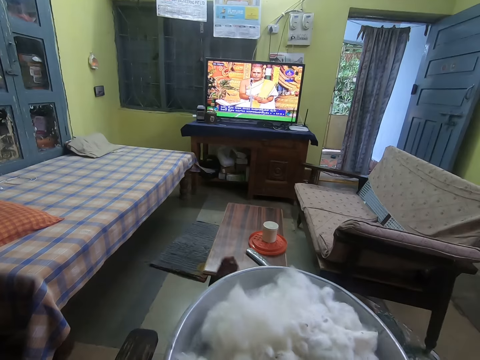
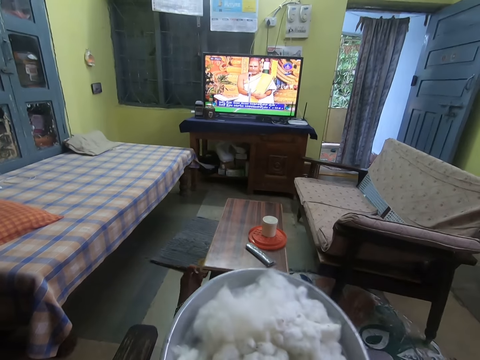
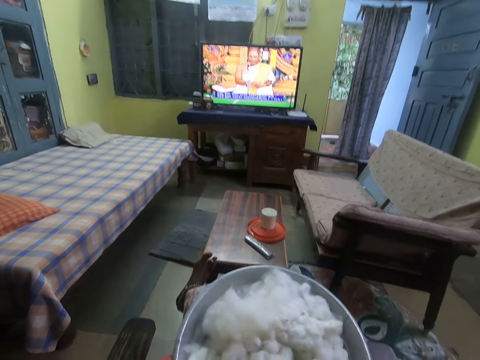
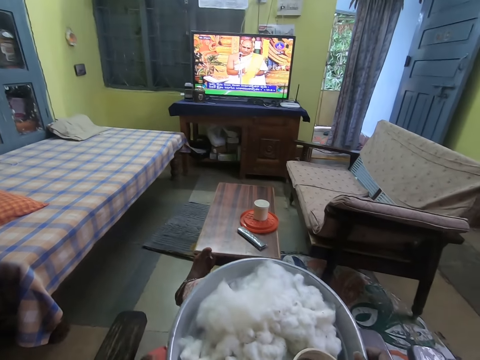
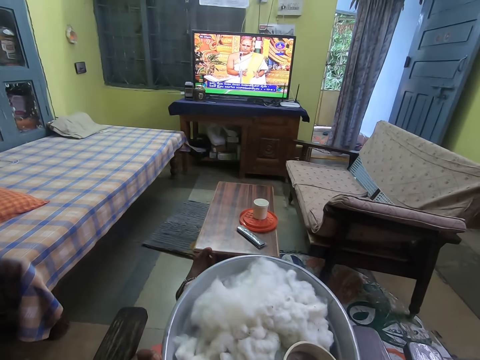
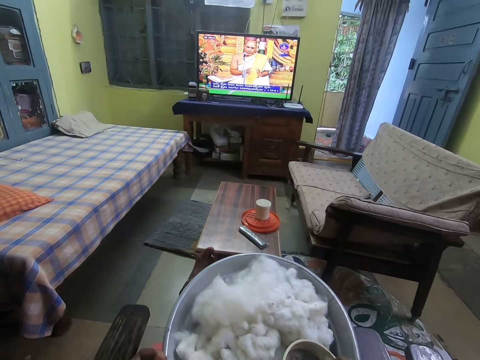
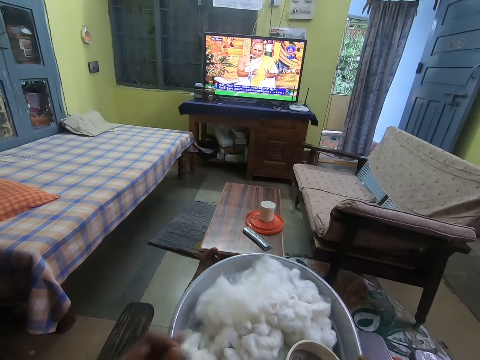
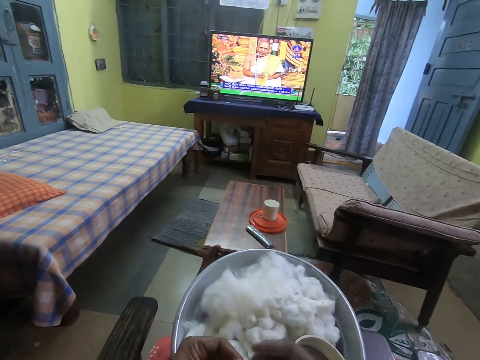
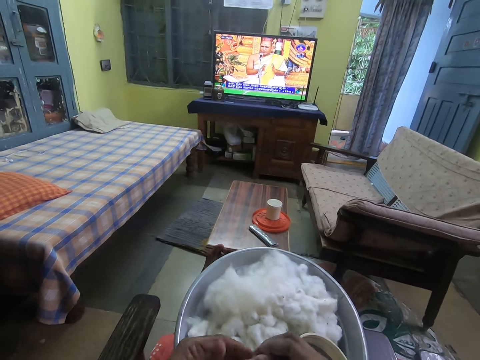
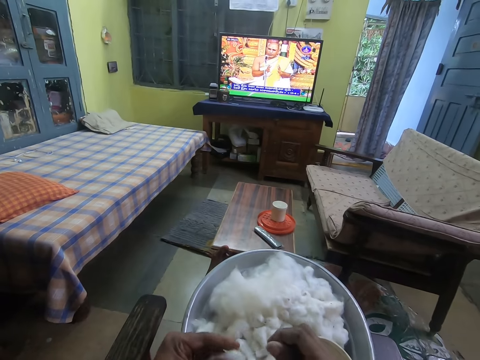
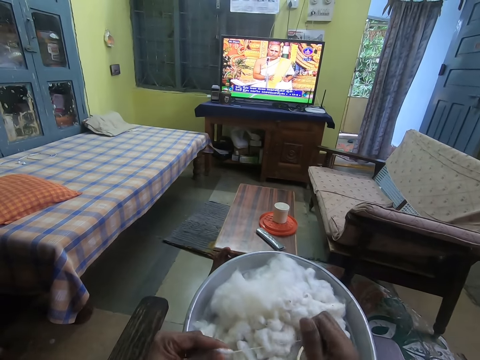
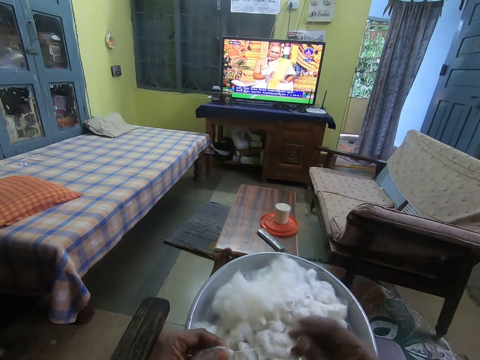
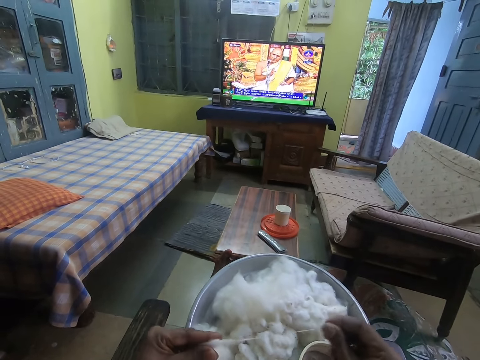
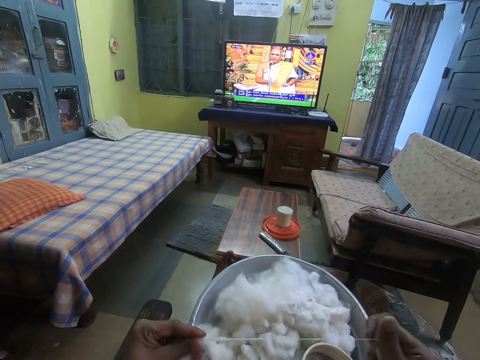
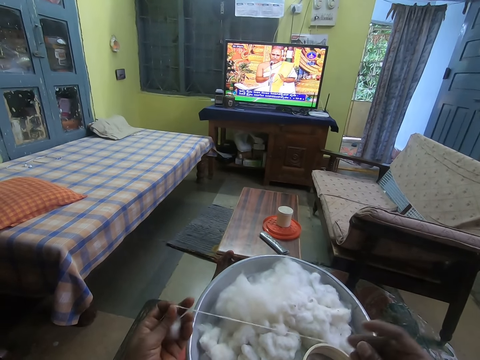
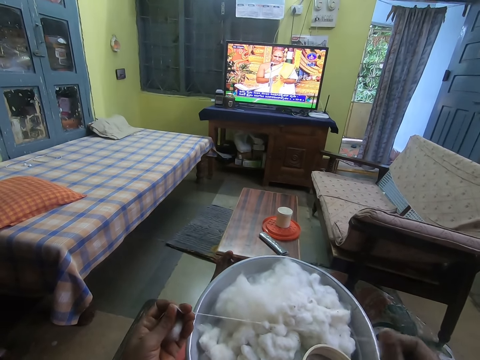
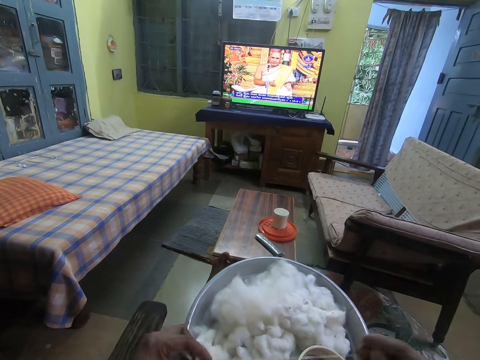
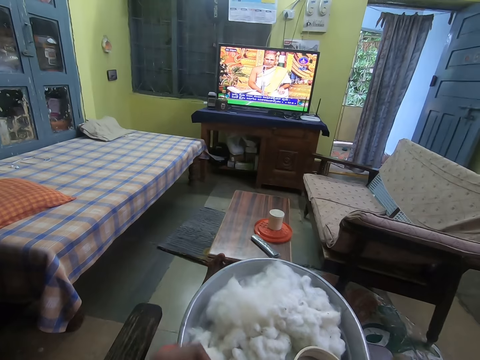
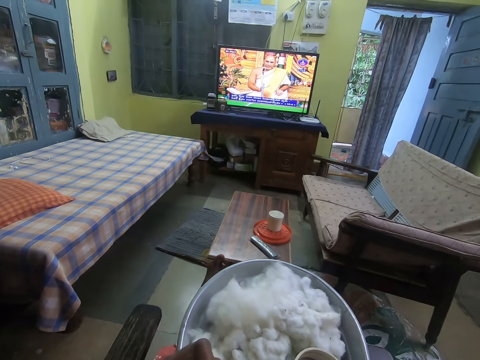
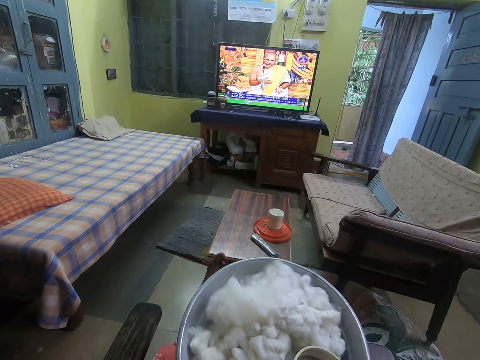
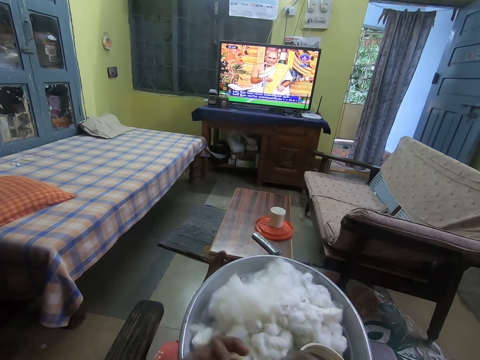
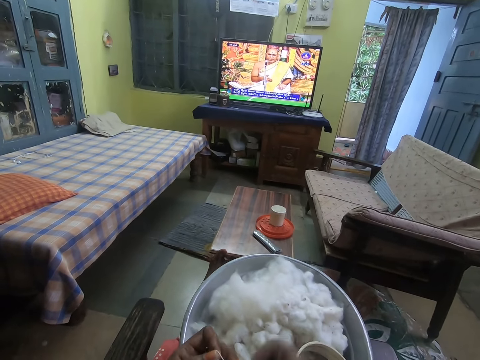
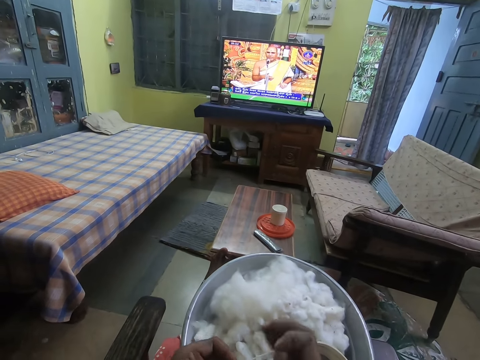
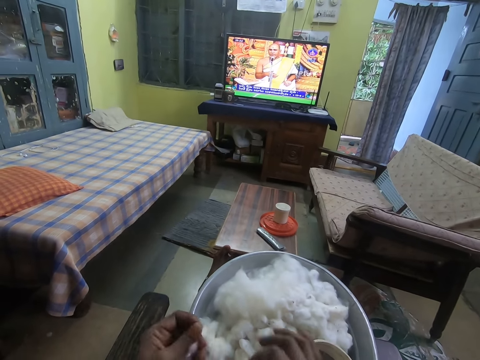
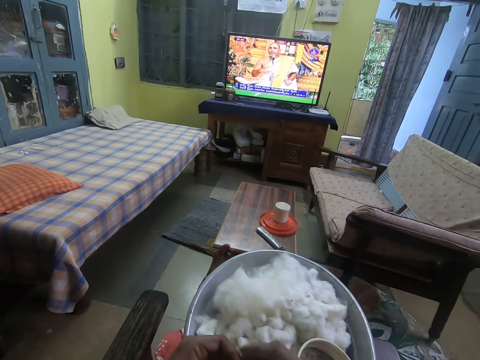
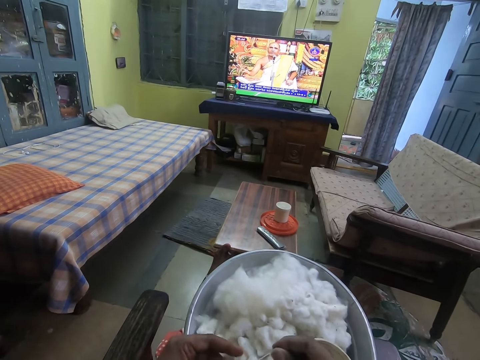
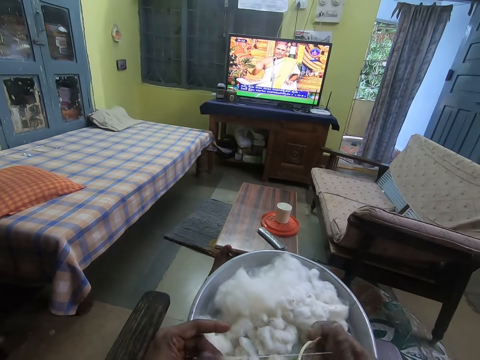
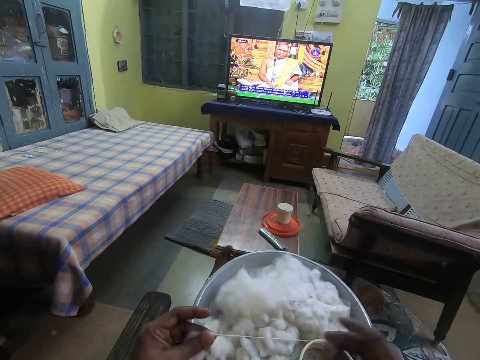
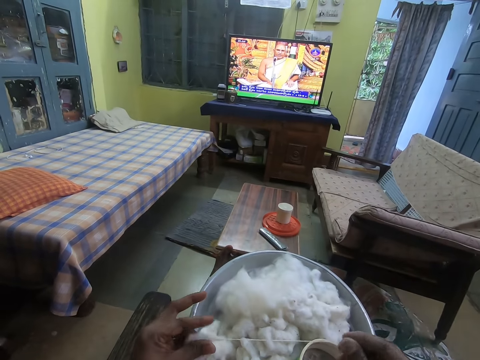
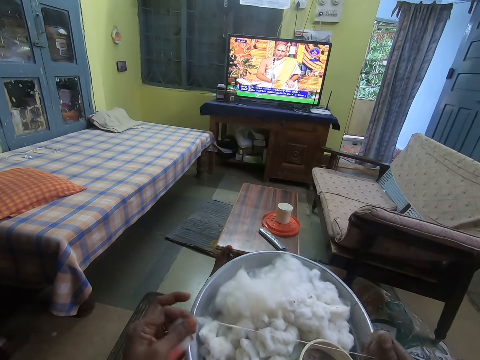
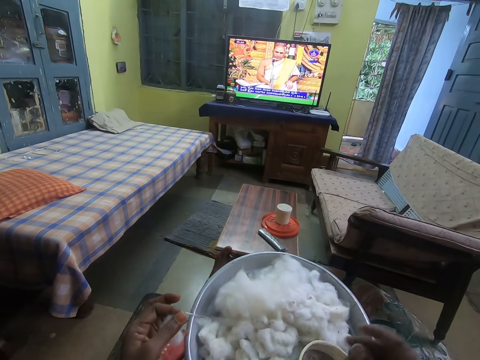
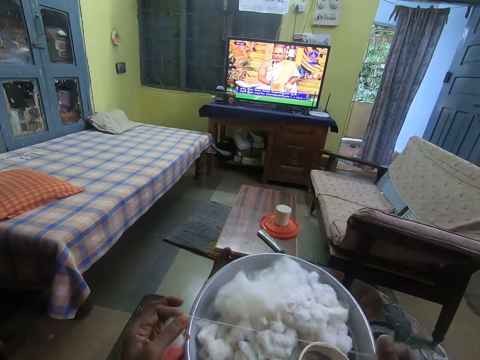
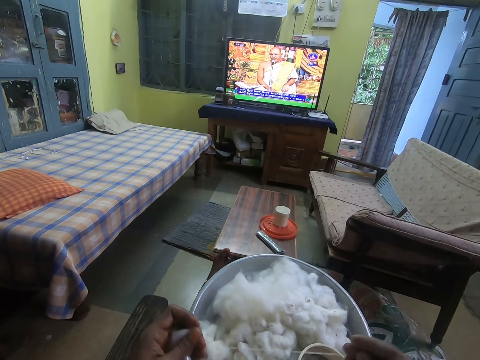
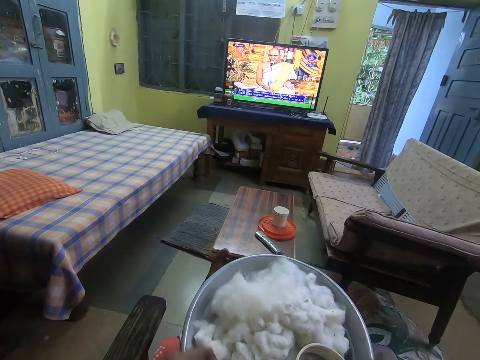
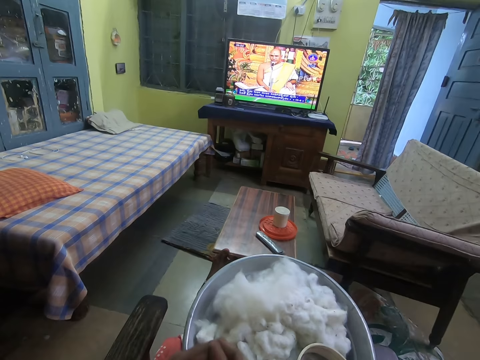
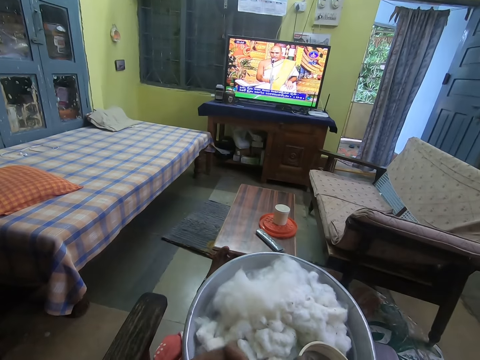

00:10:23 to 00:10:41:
The camera wearer rubs some powder in the container with her right hand. She moves her hands together. She pulls the wool with both hands. She straightens the wool. She holds the wool together. She rolls the wool.

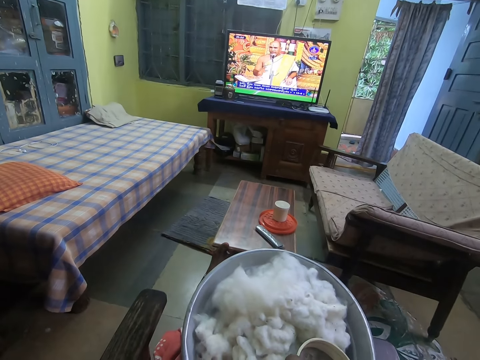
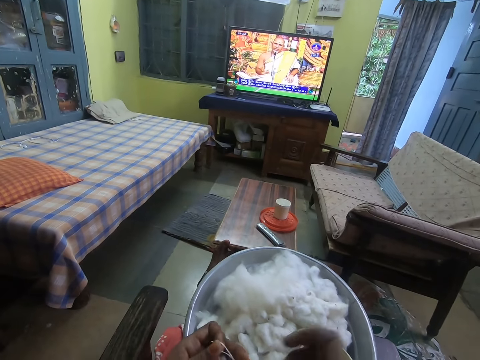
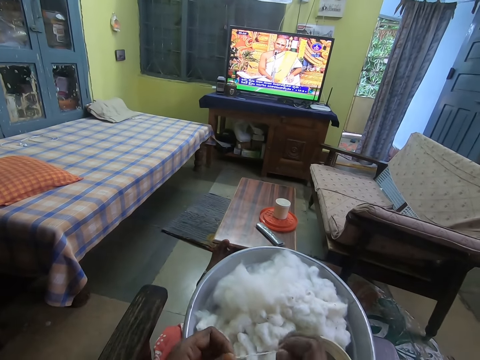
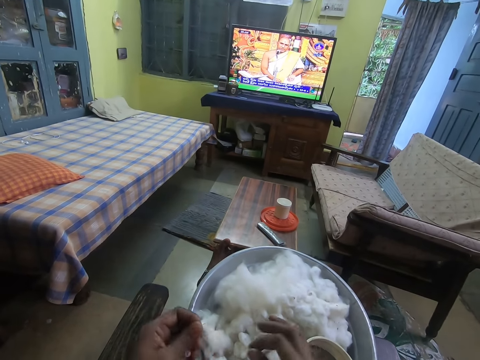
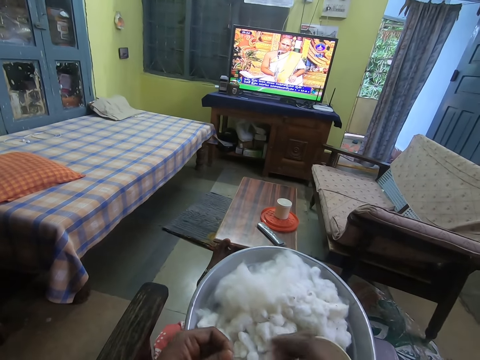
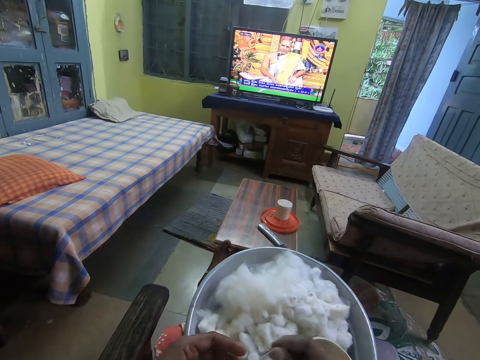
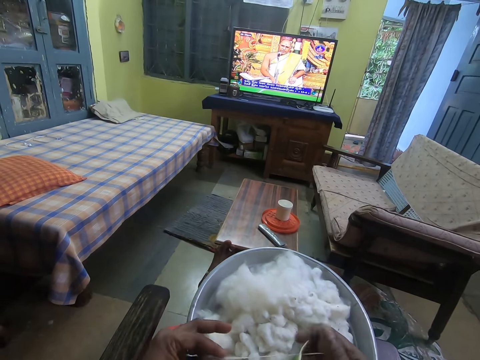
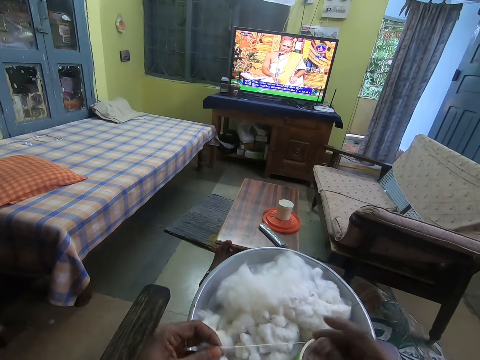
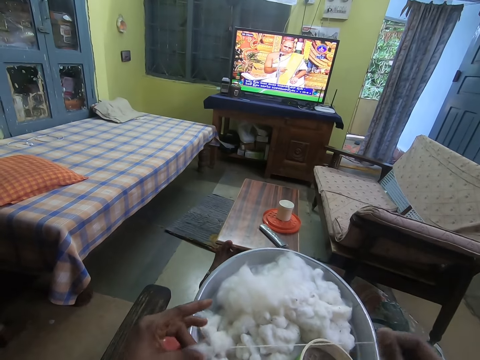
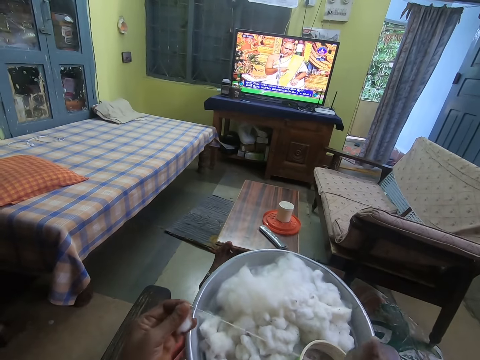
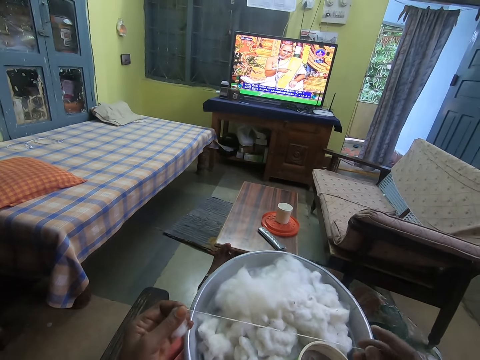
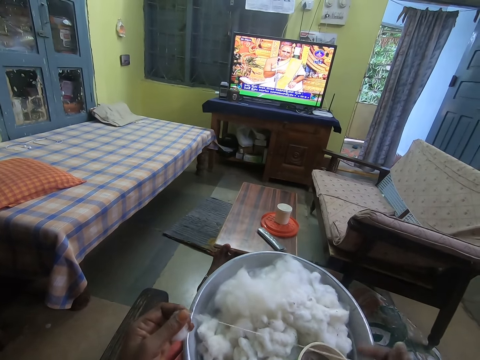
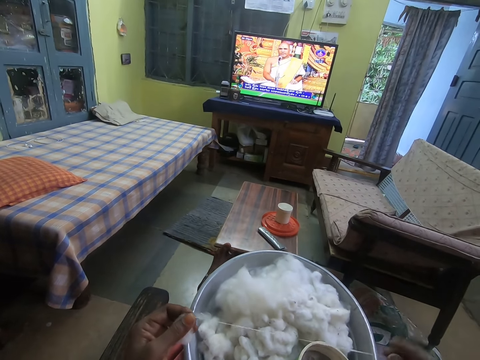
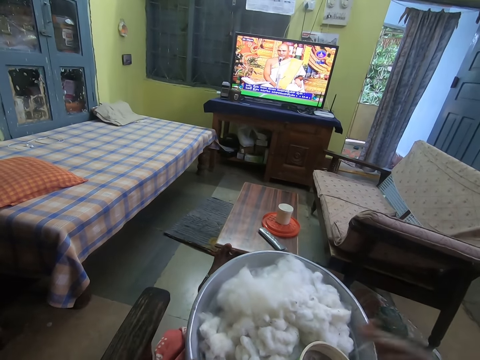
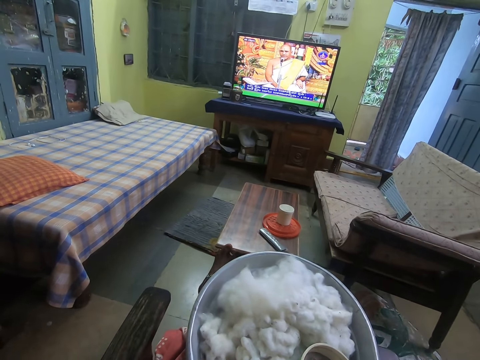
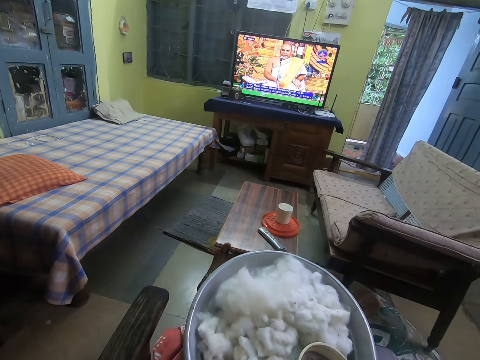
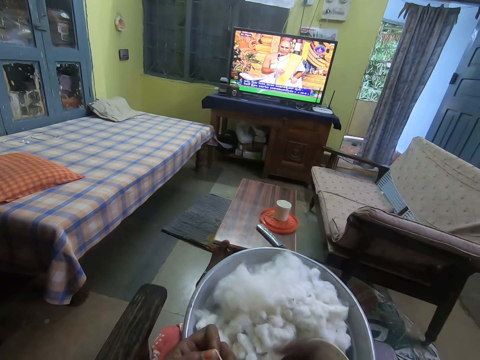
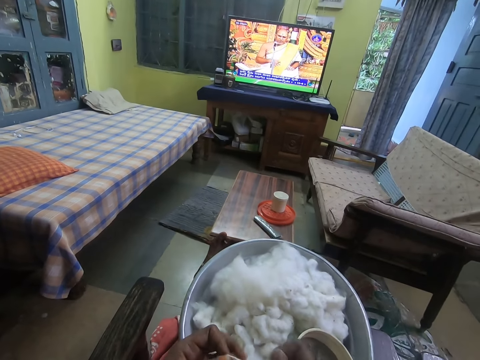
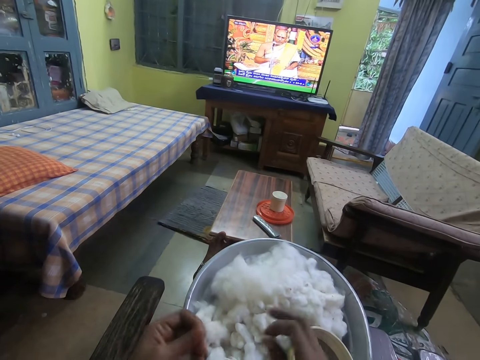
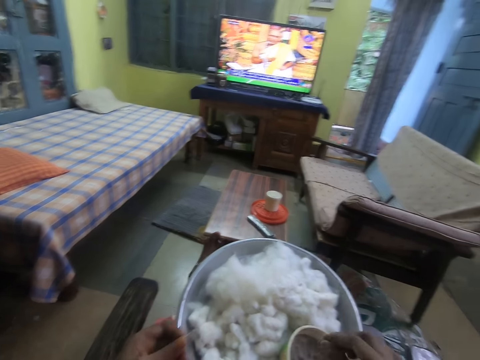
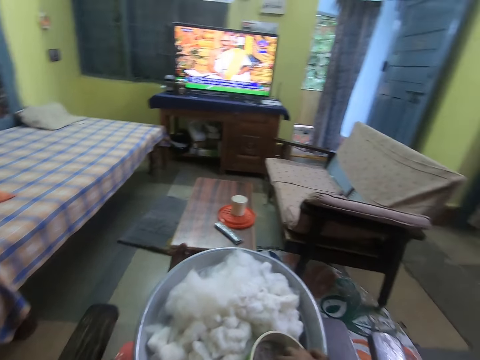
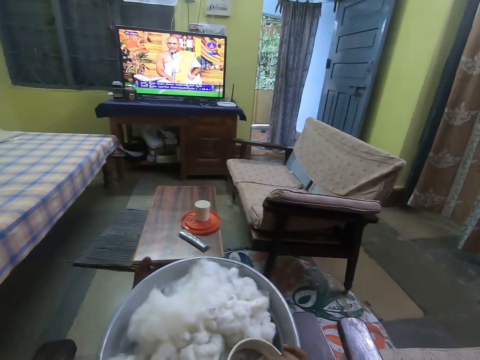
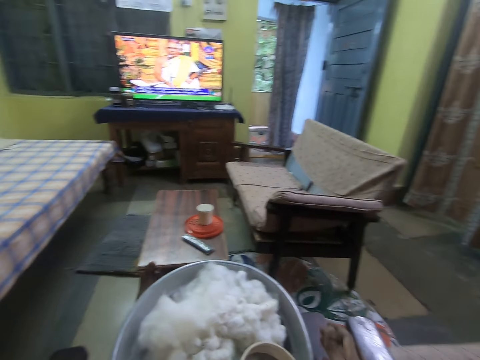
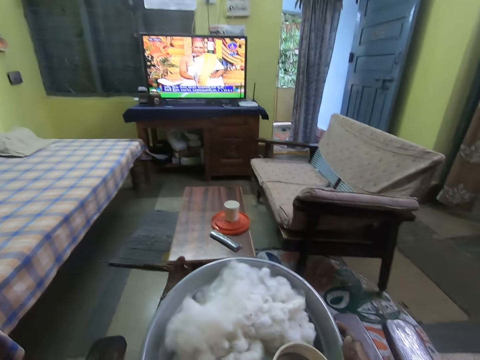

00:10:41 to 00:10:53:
The camera wearer puts the wool down. She holds the wool. She straightens the wool. She holds the wool together. She puts the wool down. She rubs some powder in the container with her right hand. She looks around. She moves her hand down. She holds the tray.
